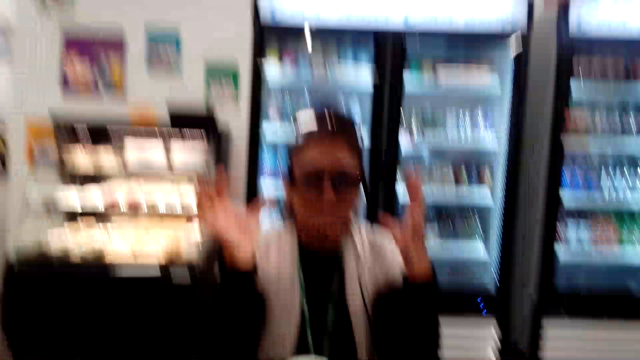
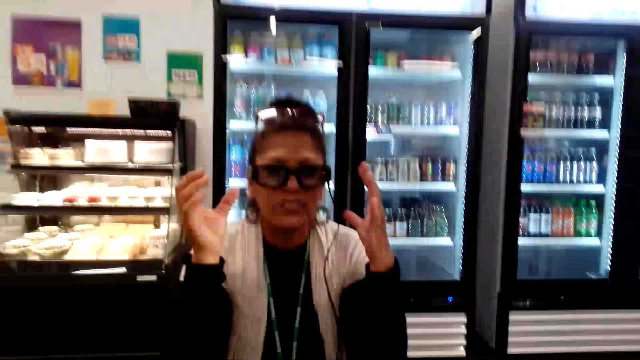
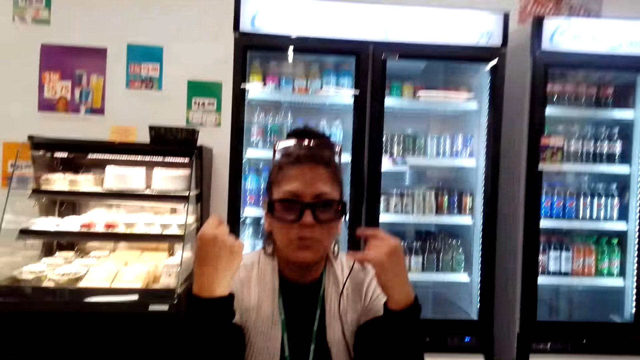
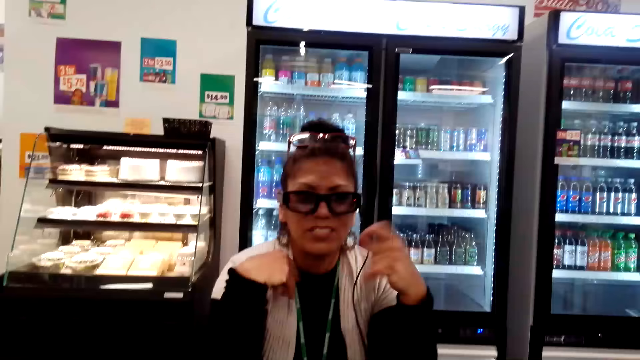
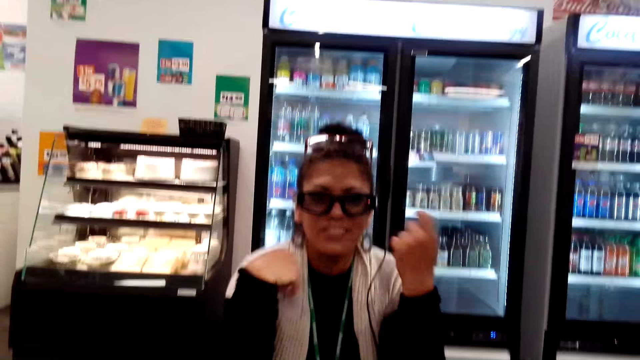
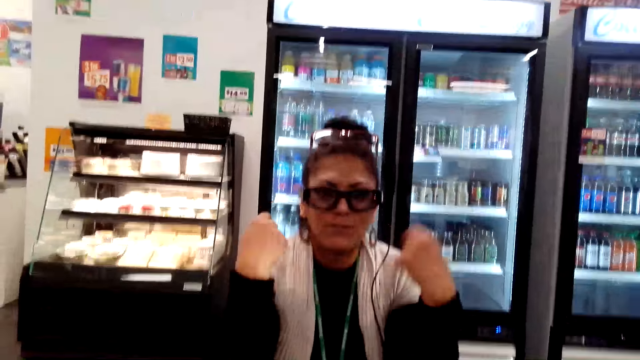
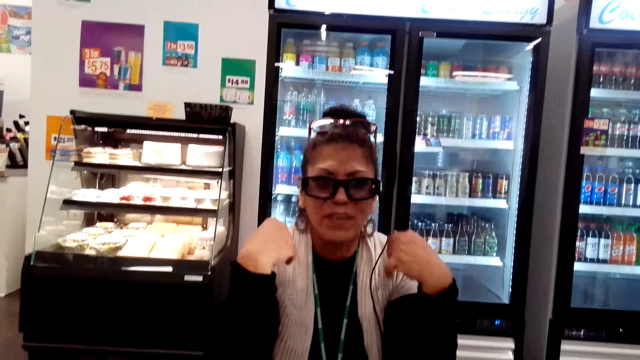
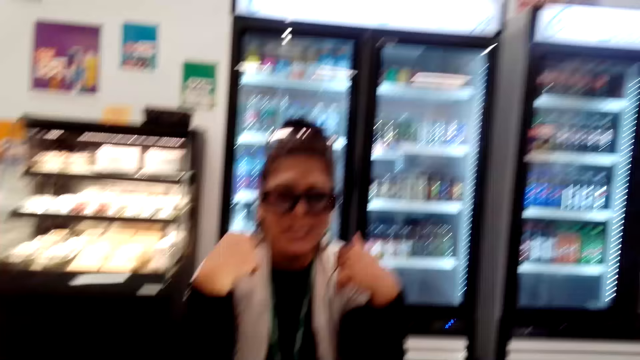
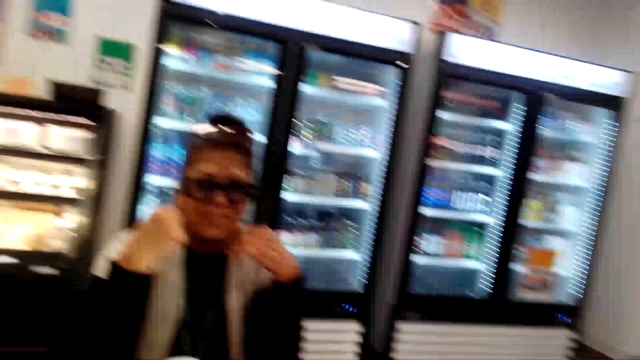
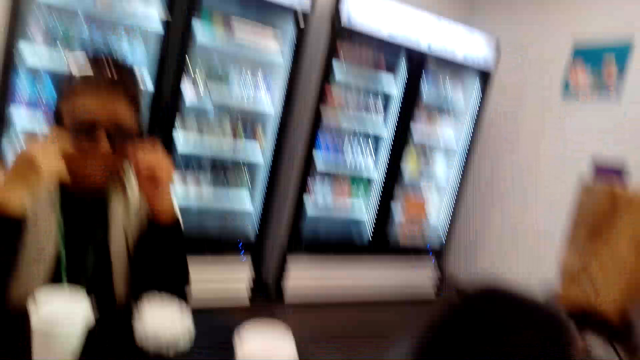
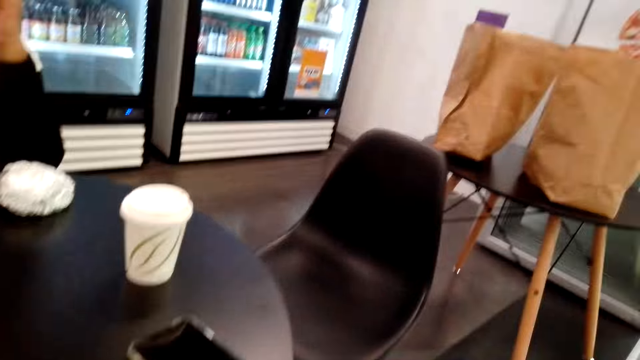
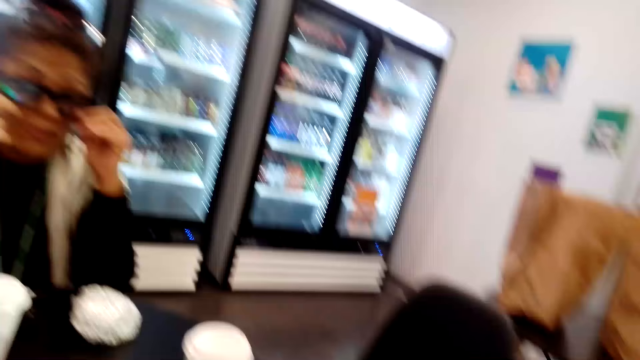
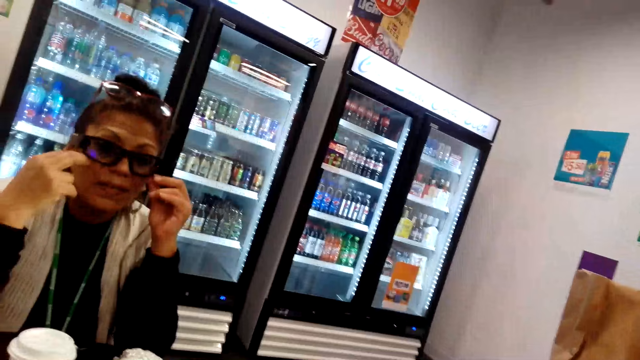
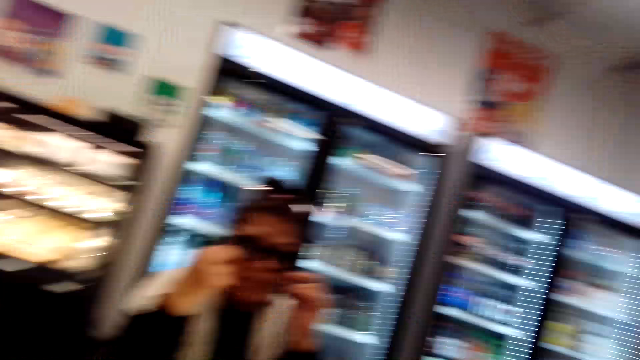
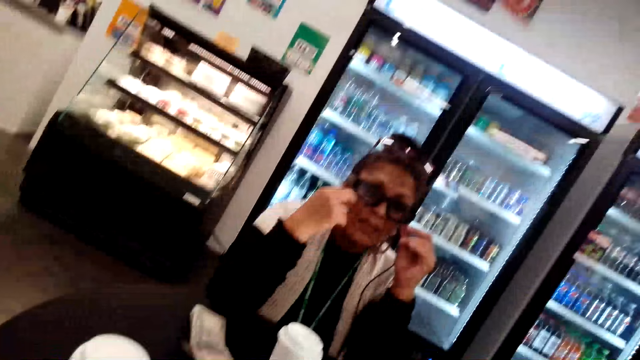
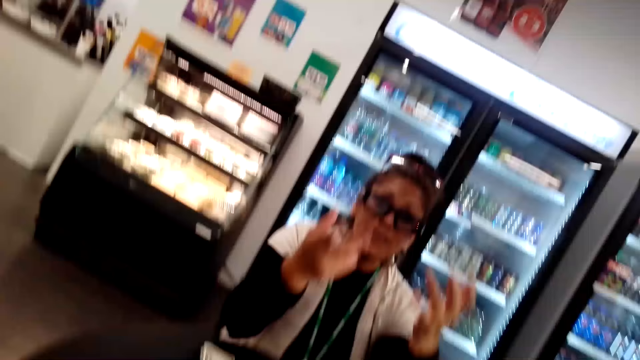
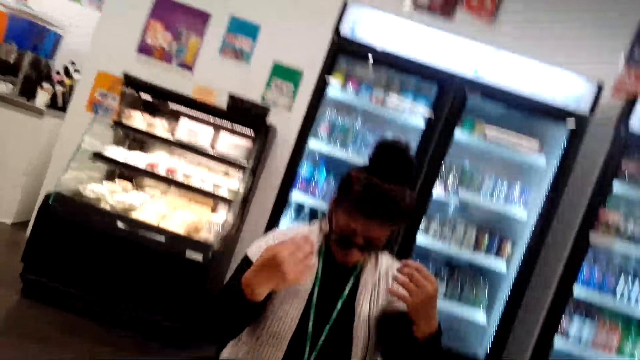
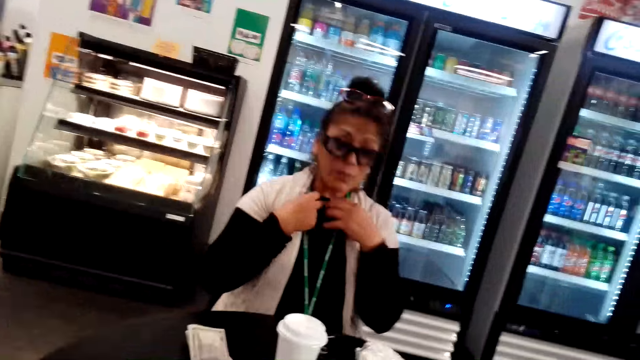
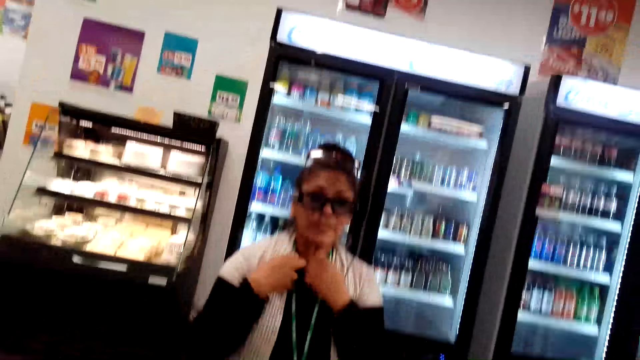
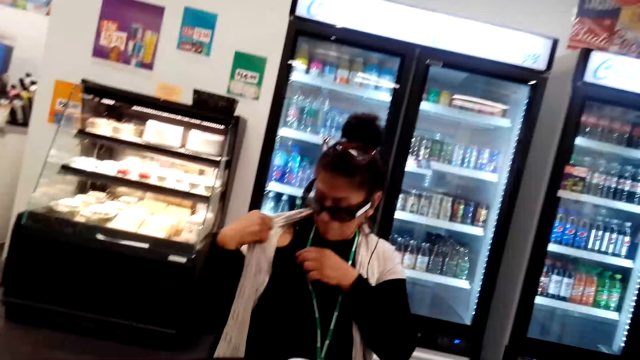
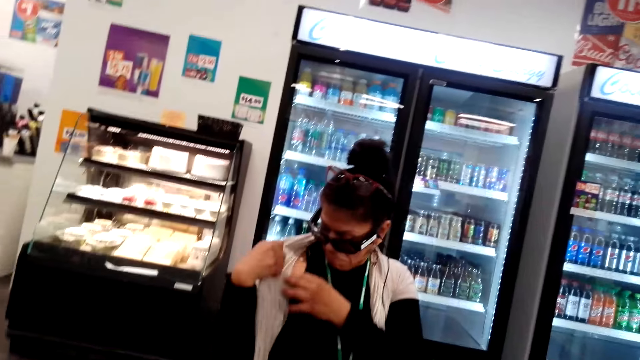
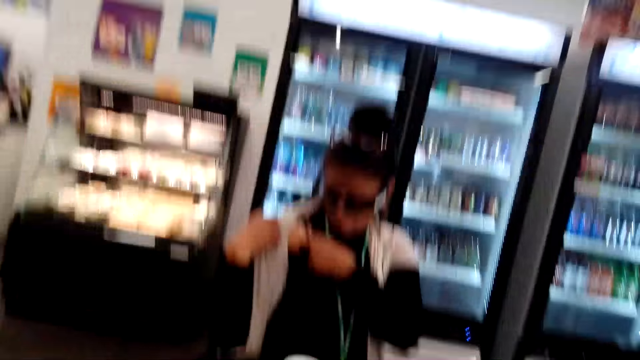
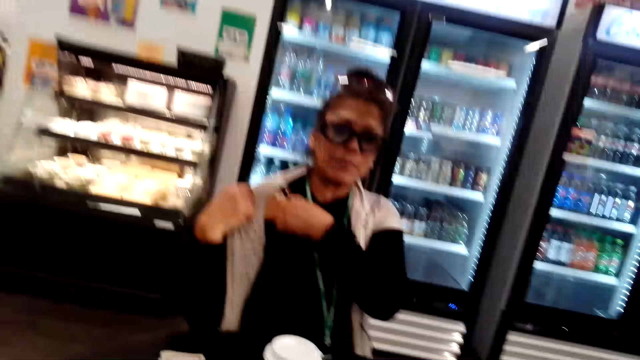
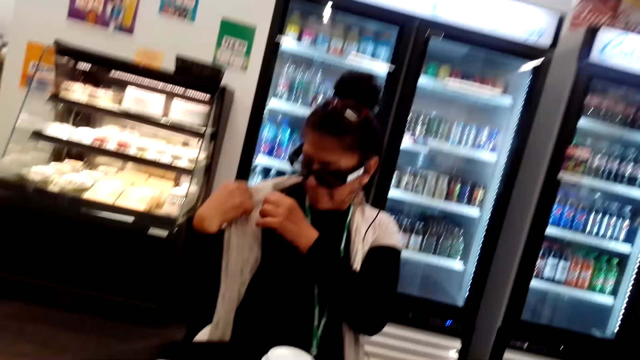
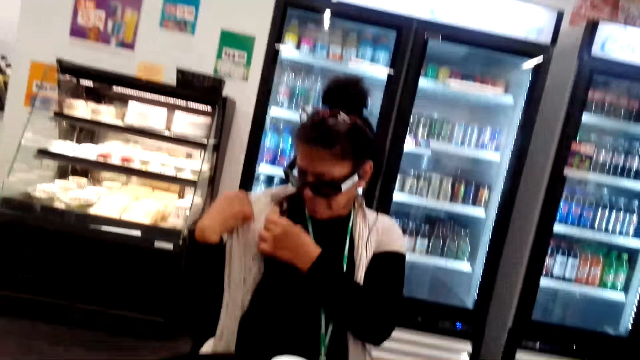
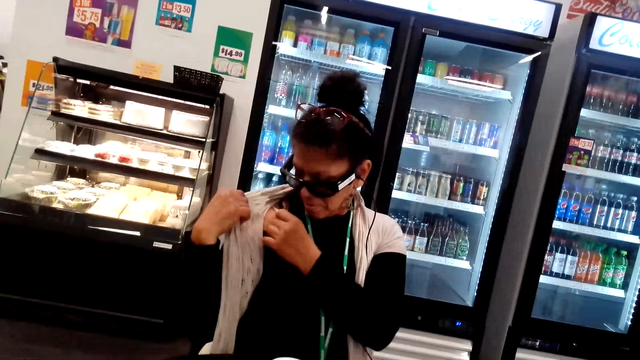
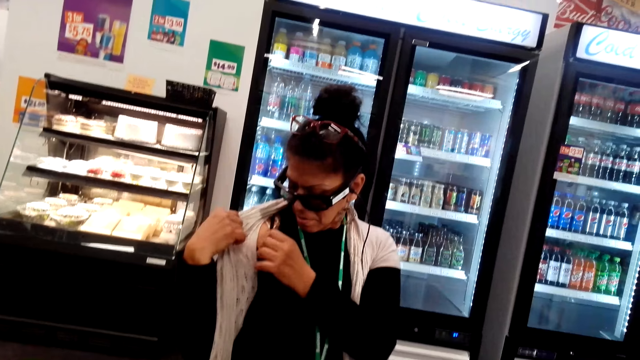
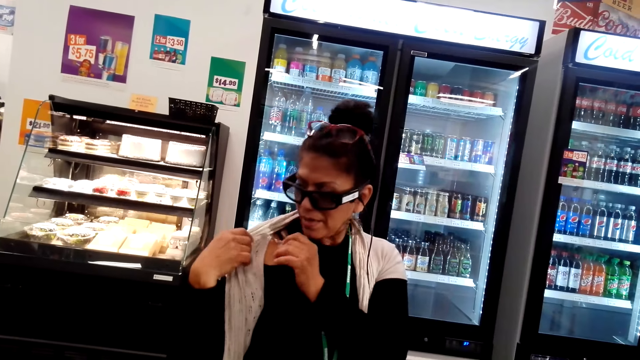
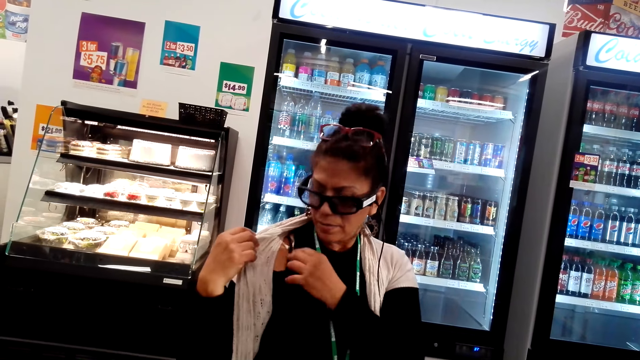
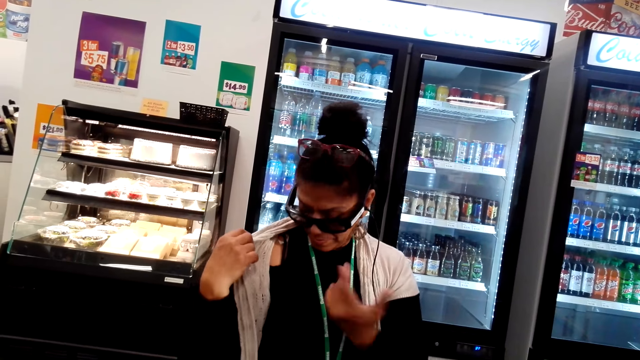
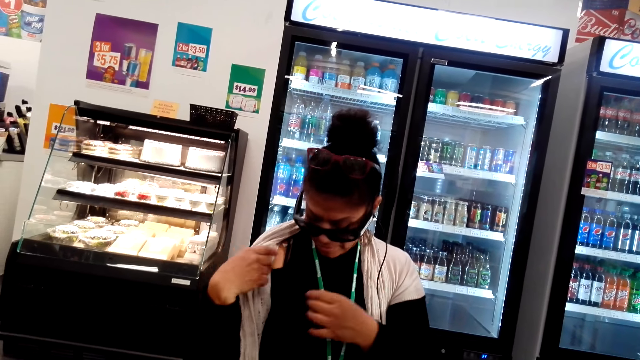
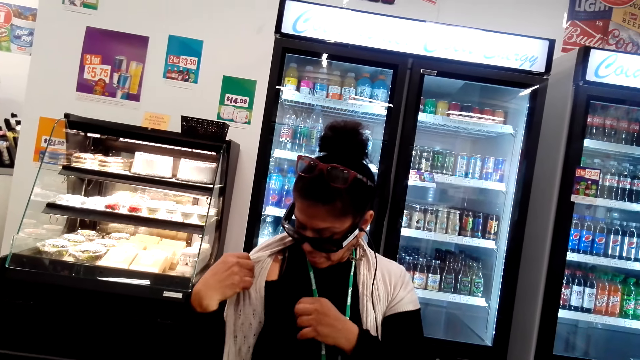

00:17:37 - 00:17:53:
The lady touches her clothes. She stretches her tops.

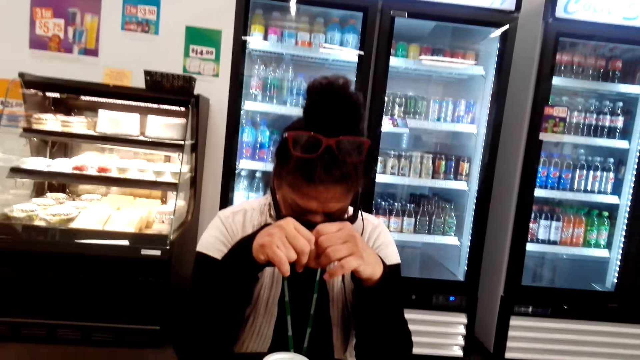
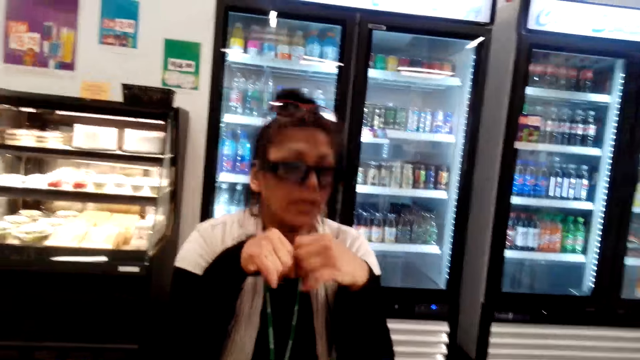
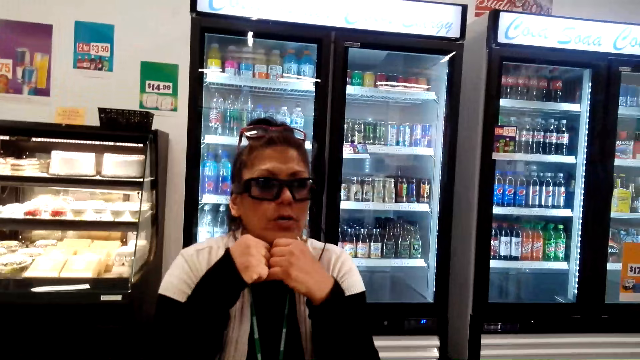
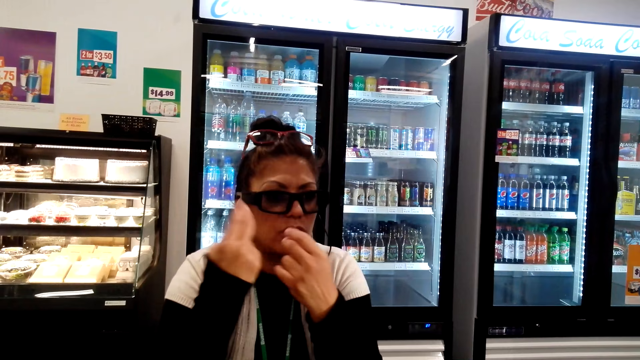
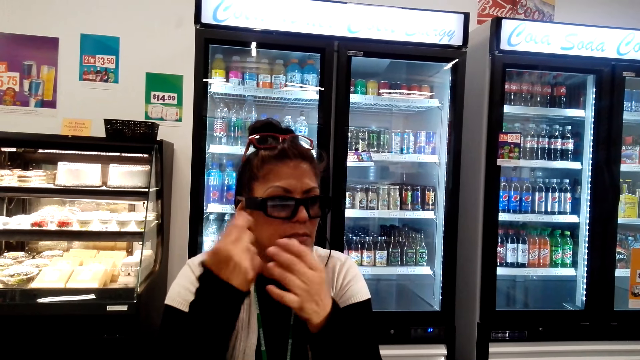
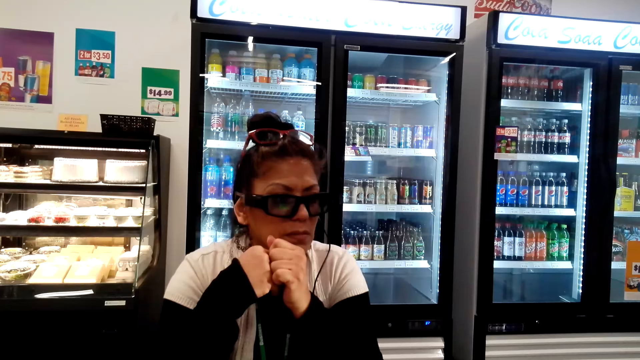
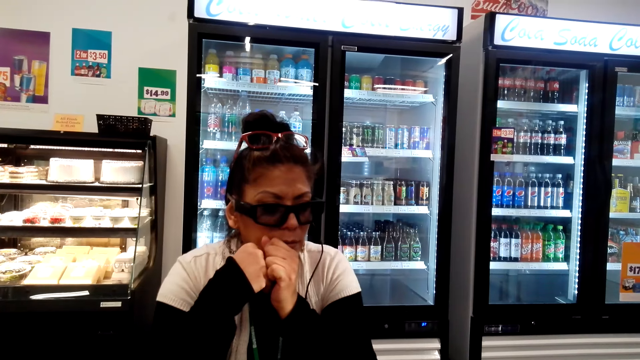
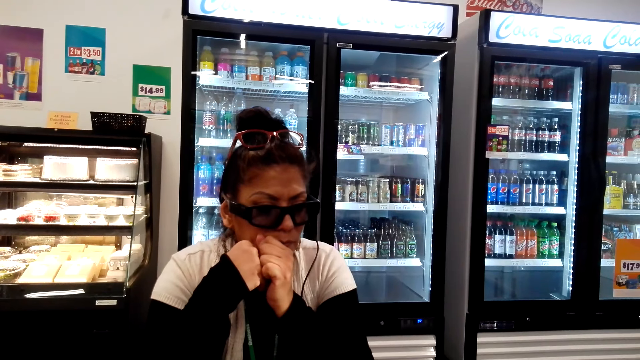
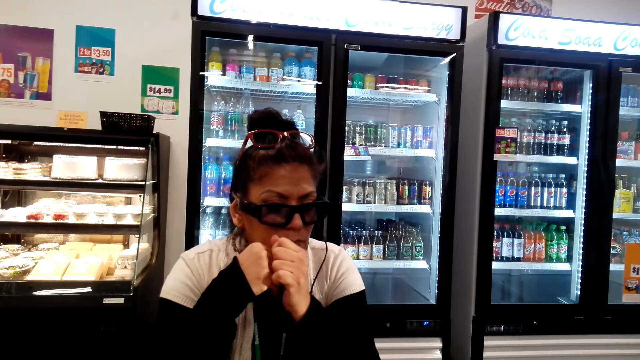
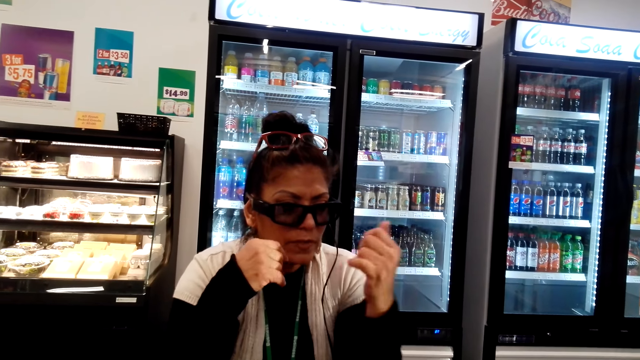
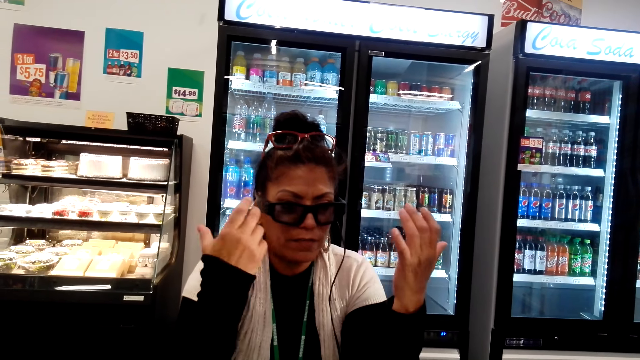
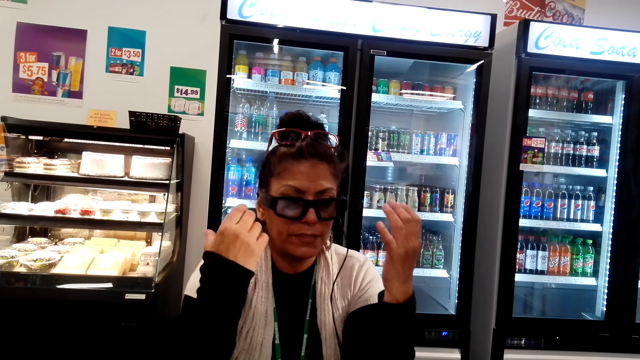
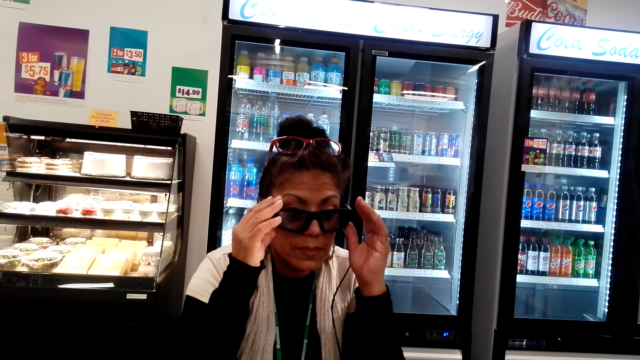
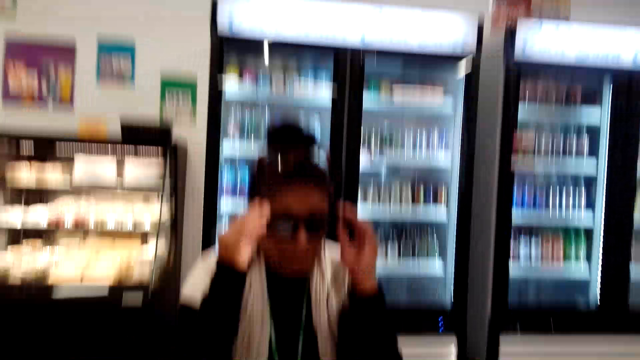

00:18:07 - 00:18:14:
The lady chats with the camera wearer.
